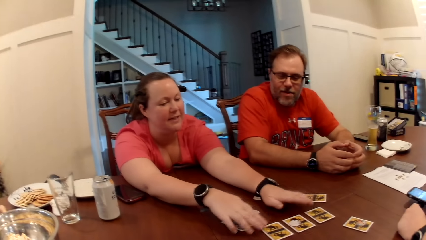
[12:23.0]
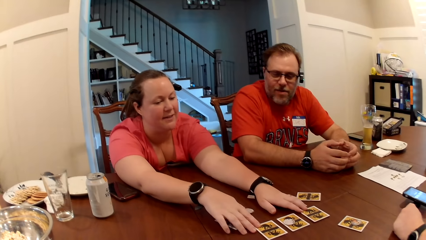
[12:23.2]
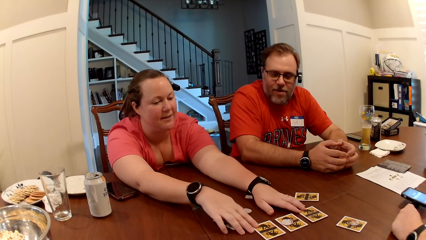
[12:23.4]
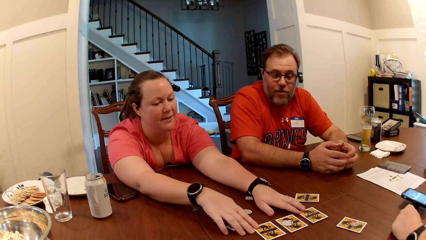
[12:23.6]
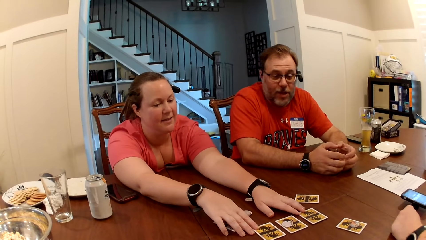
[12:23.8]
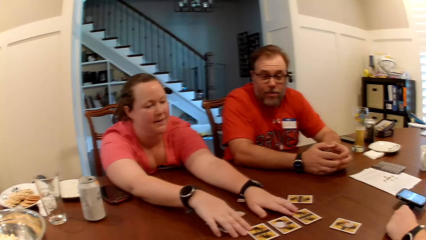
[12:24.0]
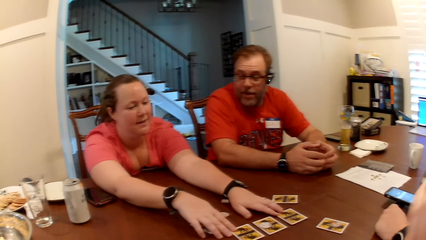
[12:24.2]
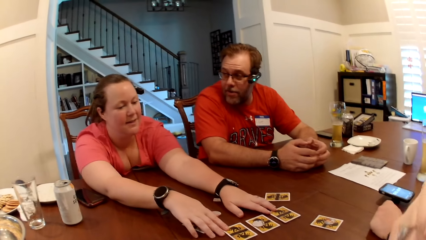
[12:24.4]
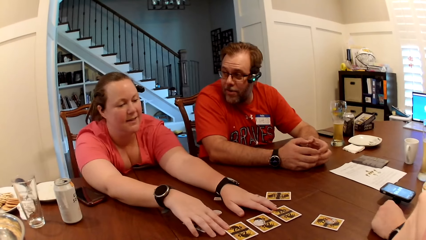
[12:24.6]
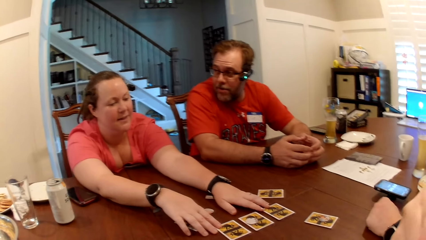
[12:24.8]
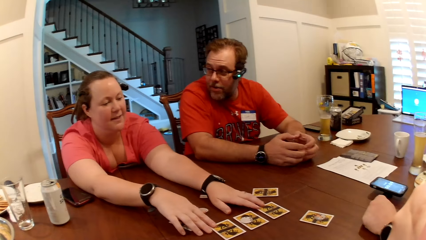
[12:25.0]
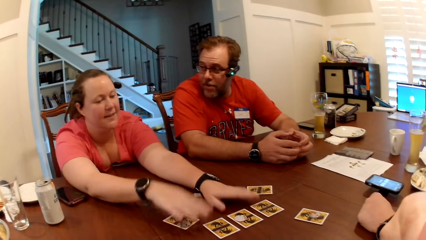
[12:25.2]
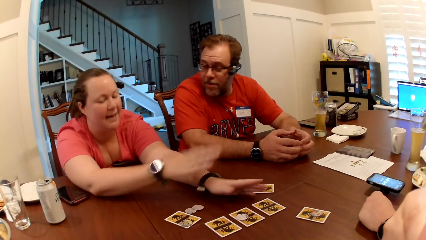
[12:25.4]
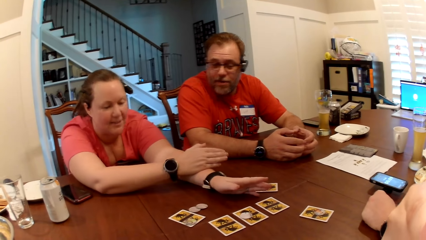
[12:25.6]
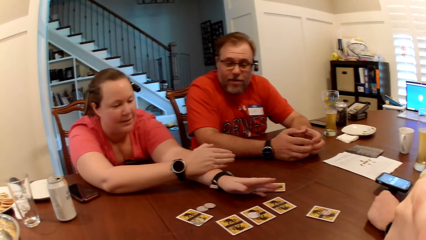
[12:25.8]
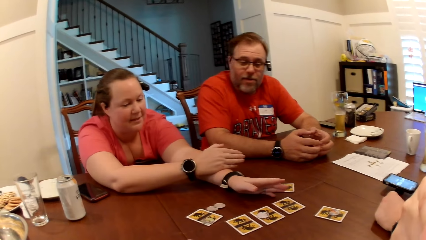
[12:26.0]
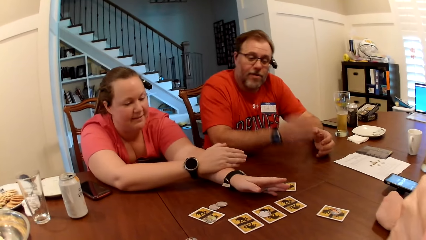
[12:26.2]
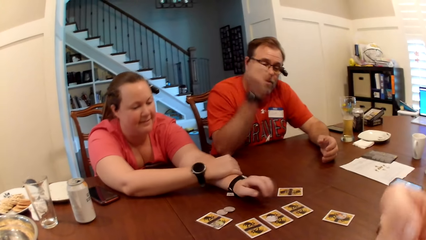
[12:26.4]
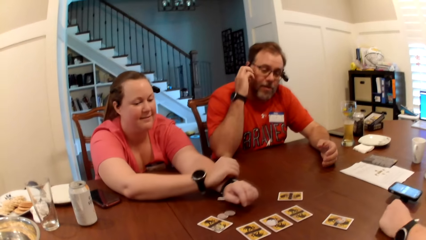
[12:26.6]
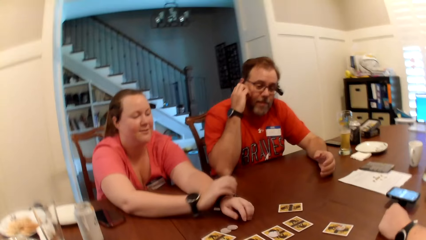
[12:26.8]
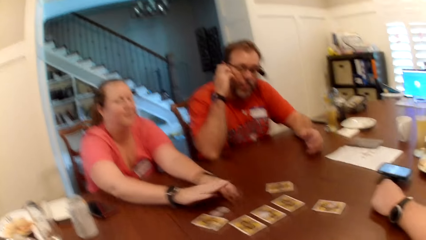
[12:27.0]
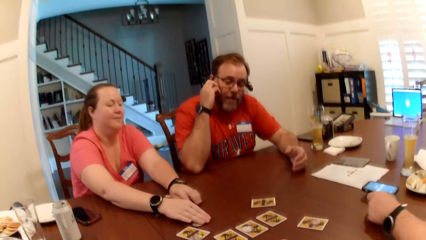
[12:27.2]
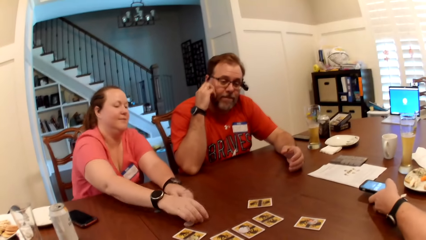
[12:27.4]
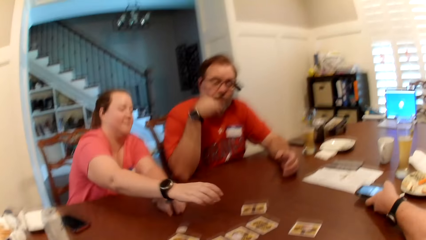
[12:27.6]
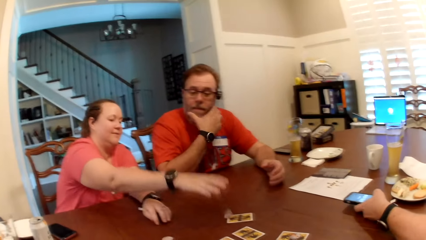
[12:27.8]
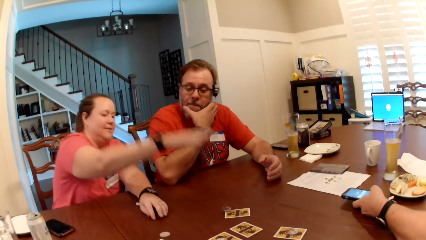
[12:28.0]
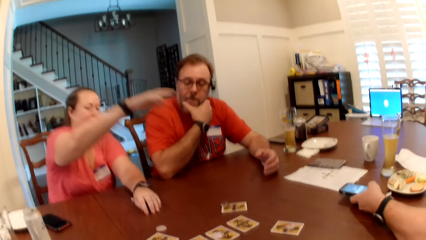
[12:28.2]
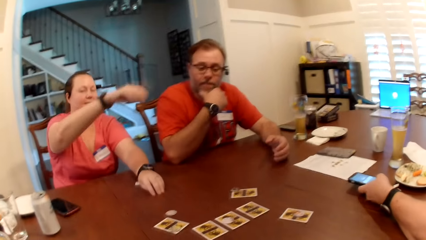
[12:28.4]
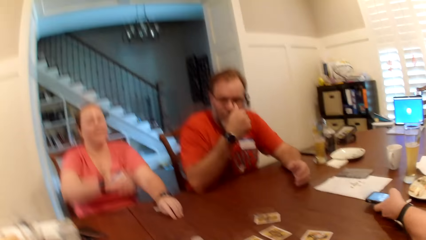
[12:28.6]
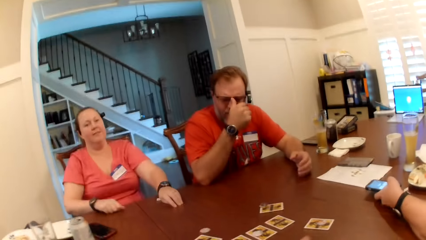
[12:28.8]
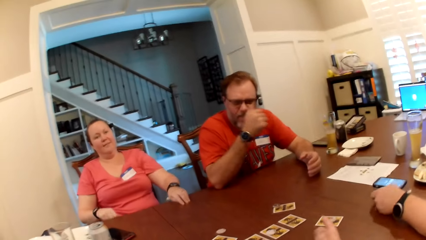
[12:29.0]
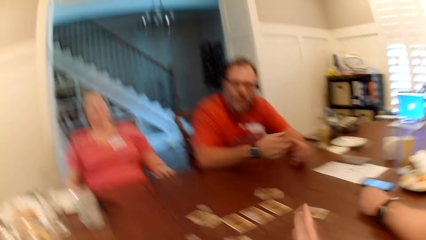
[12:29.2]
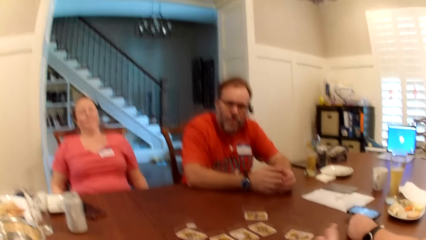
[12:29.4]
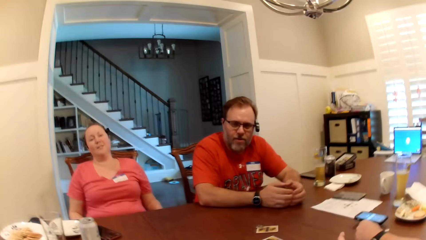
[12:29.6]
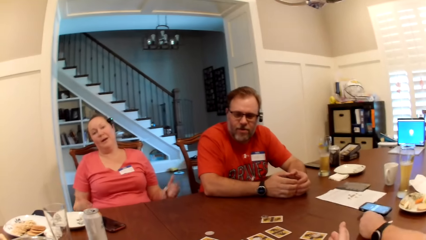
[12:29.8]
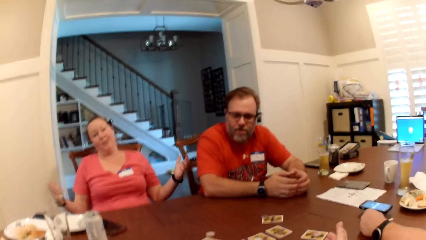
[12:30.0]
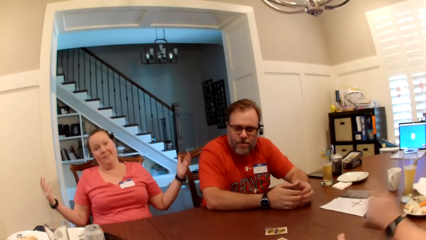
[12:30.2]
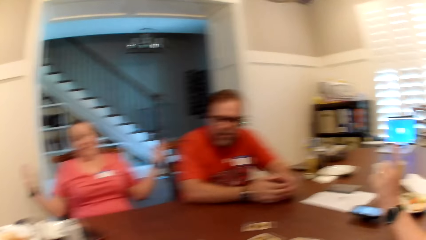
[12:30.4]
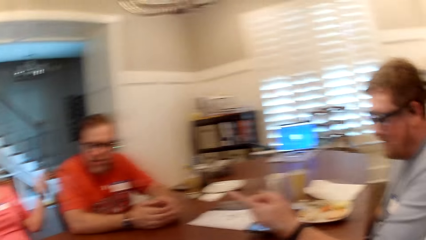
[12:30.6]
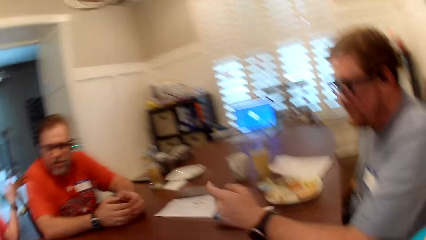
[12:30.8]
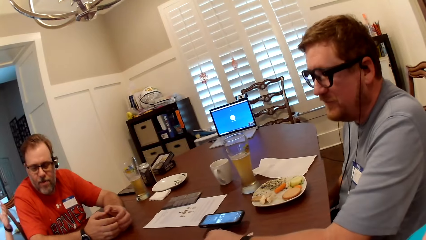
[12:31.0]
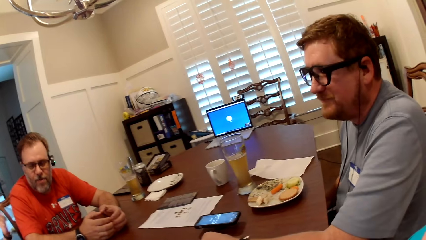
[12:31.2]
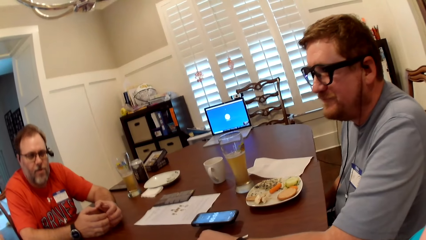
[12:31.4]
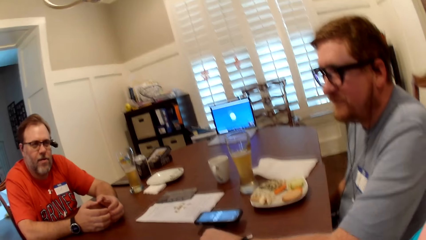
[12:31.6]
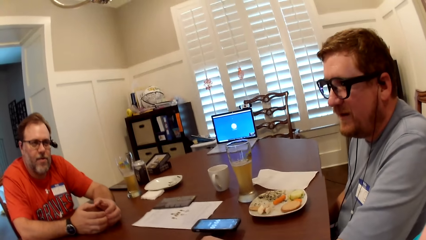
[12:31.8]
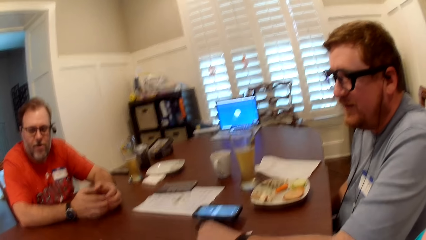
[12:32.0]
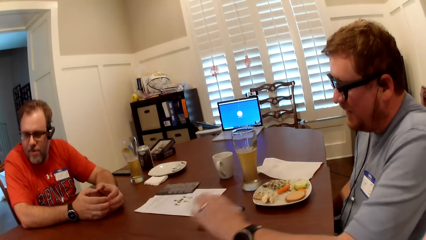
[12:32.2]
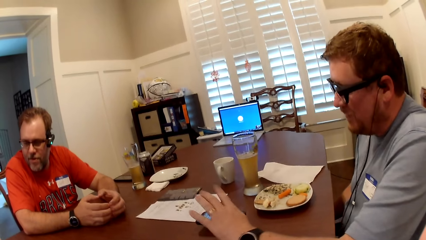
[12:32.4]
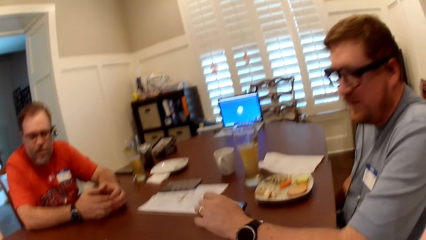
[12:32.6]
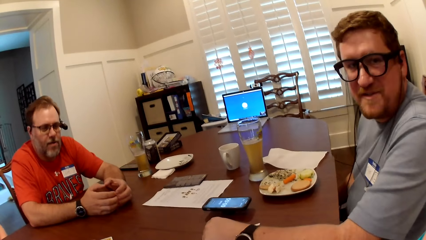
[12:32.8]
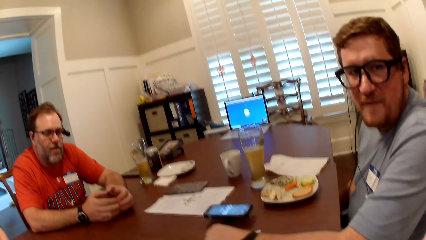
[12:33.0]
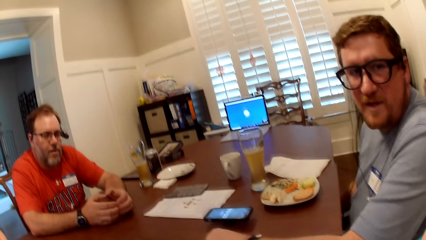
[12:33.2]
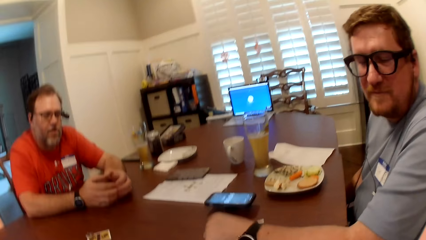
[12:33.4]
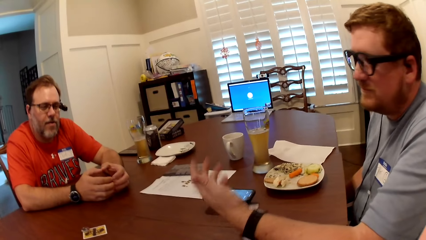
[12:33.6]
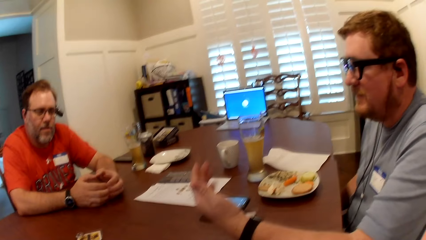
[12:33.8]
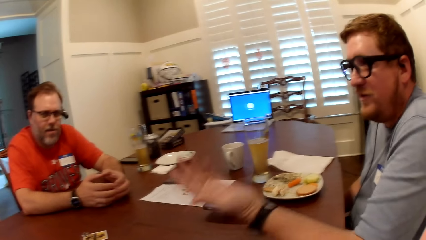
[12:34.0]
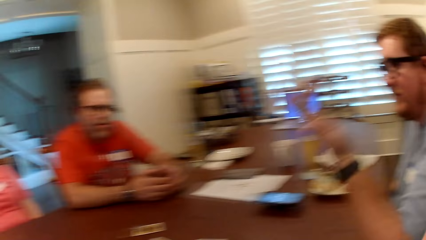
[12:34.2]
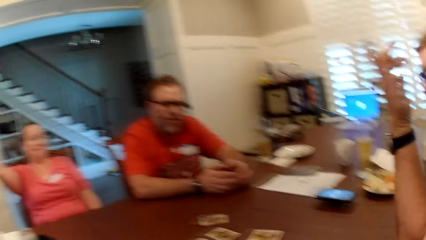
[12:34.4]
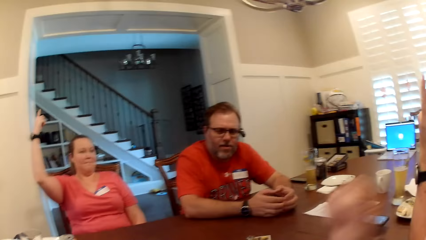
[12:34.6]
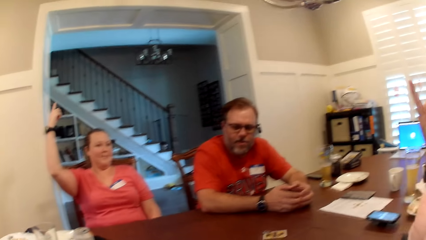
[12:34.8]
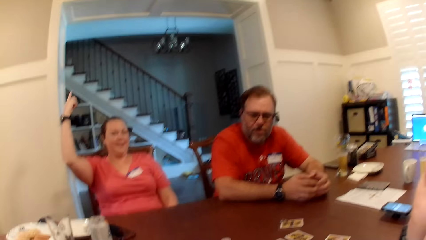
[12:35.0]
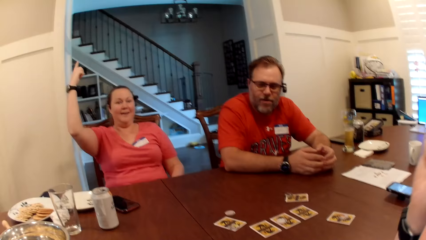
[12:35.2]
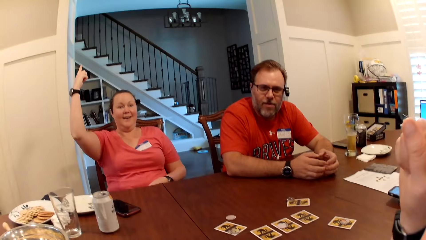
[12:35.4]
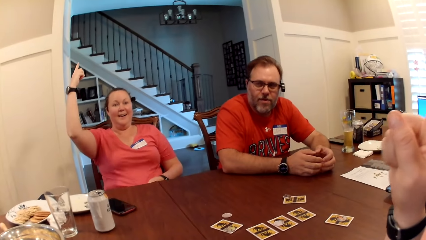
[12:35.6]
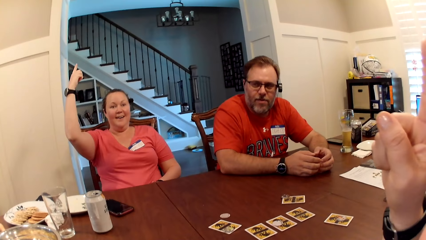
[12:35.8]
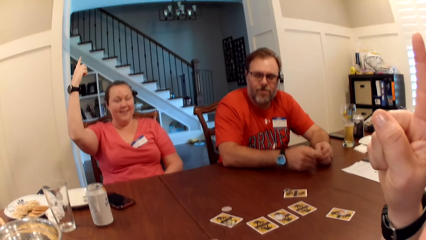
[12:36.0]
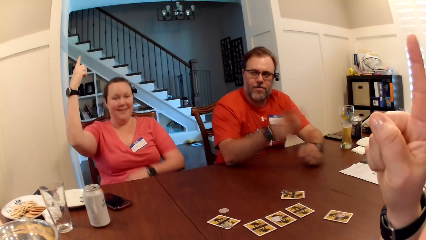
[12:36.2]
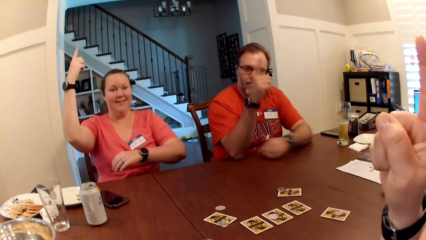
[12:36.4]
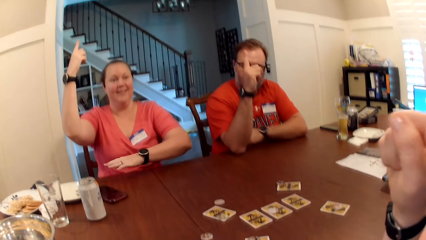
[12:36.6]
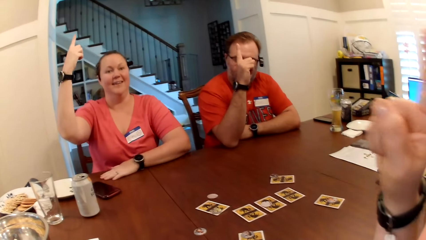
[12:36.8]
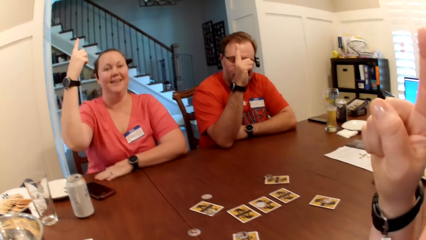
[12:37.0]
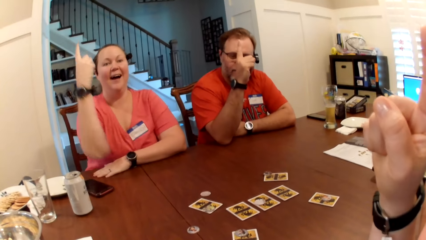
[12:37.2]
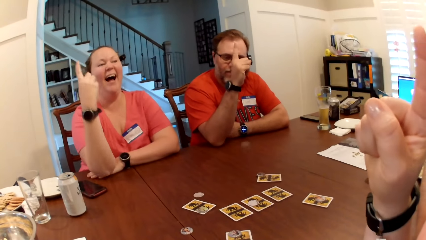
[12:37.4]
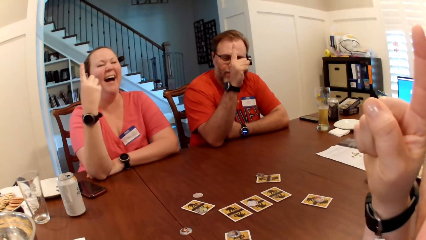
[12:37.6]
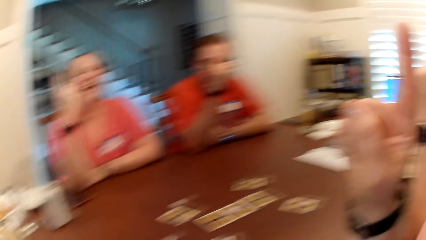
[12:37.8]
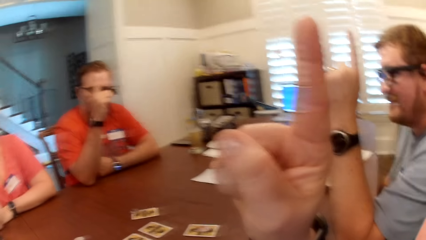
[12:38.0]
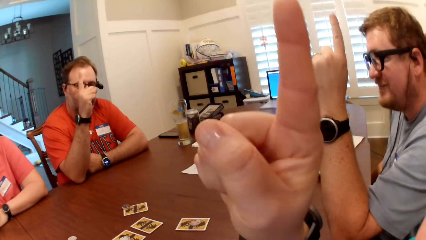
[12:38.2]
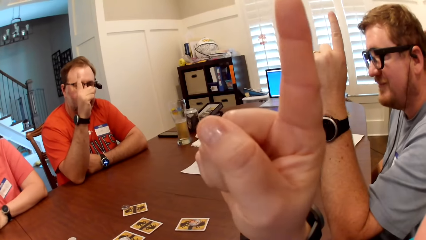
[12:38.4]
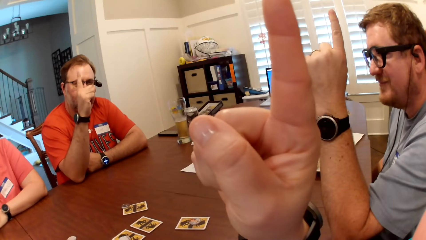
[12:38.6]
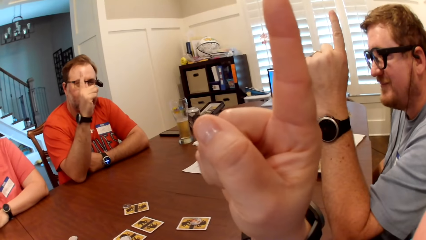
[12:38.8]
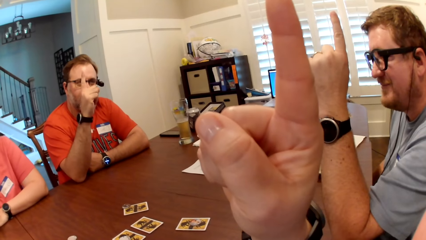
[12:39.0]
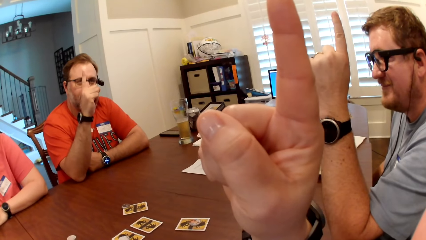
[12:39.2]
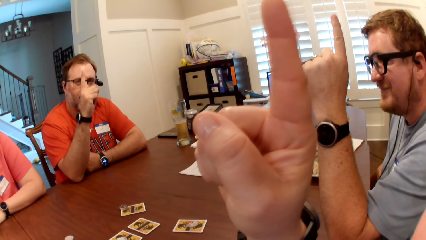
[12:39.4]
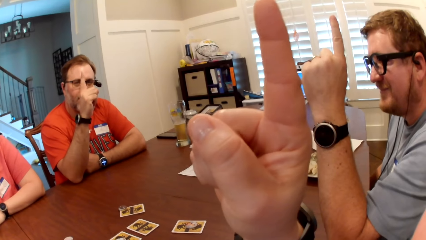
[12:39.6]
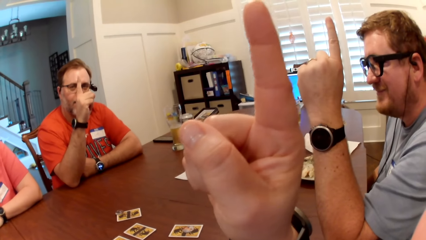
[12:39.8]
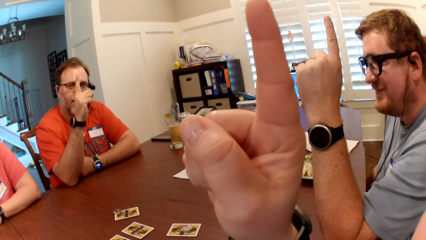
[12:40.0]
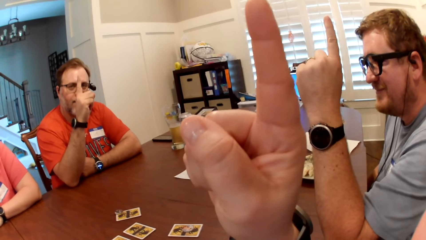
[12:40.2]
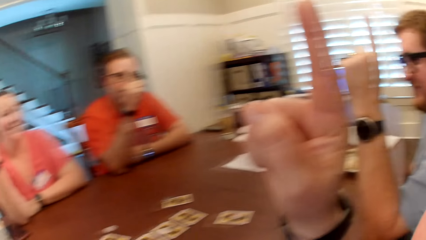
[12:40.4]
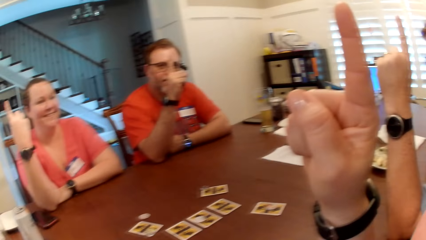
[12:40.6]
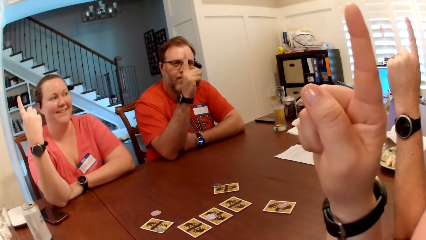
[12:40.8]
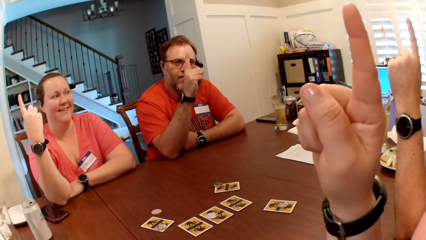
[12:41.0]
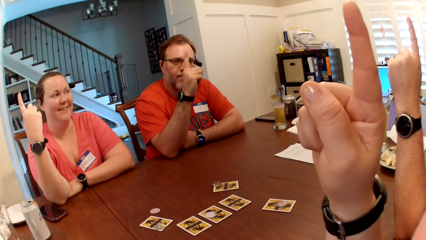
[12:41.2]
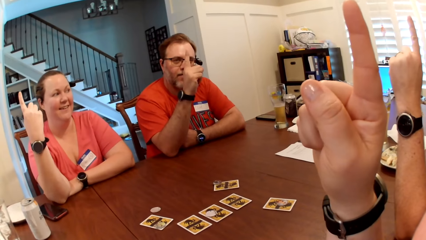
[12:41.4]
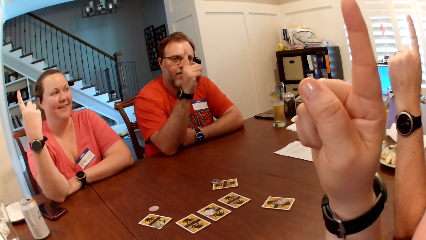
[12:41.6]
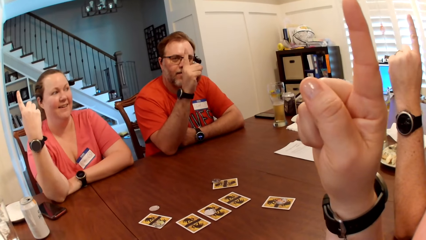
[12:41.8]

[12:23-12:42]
A man itches his face with his right hand. A woman picks up a tile from the table with her right hand. Another man taps the phone on the table with his left hand. The woman drops the tile on the table with her right hand. The first man adjusts his eyeglasses with his right hand. The other man makes gestures with his left hand. The camera wearer raises her right hand. The first man raises his right hand. A person moves the hands. Another person moves the hands.
